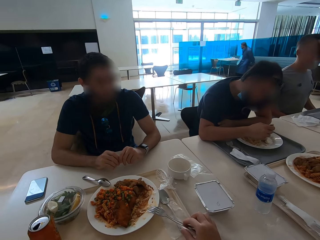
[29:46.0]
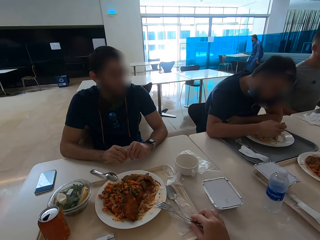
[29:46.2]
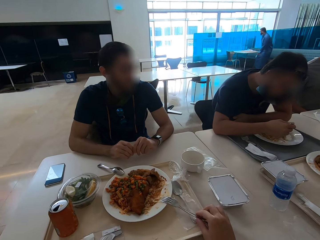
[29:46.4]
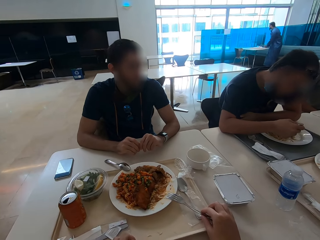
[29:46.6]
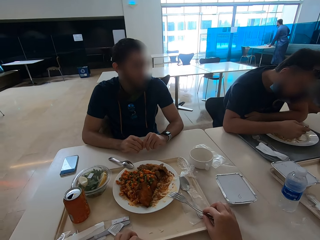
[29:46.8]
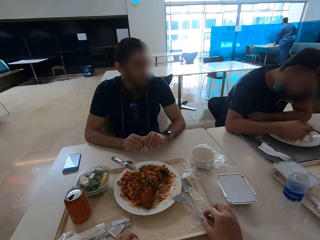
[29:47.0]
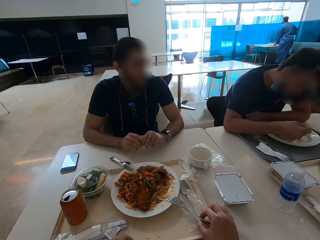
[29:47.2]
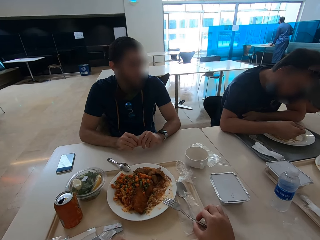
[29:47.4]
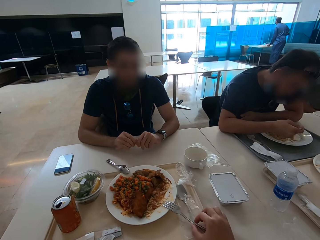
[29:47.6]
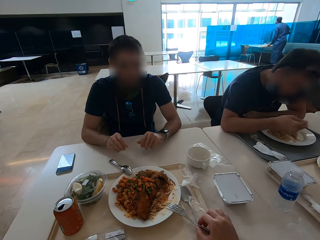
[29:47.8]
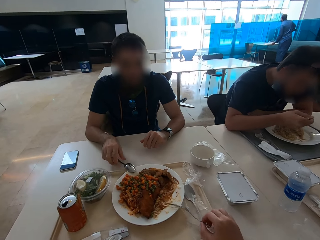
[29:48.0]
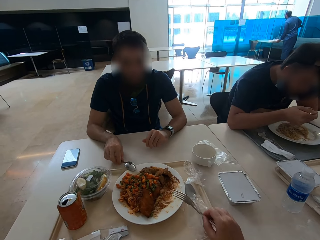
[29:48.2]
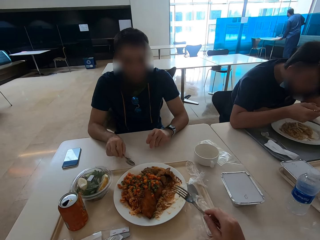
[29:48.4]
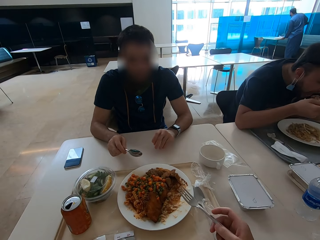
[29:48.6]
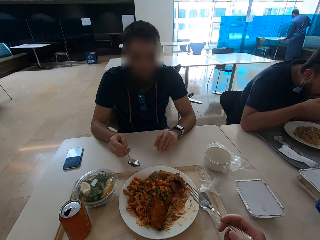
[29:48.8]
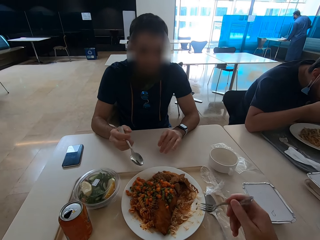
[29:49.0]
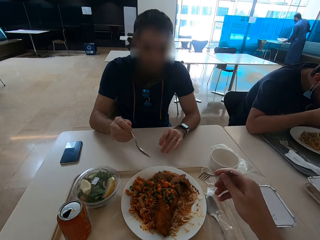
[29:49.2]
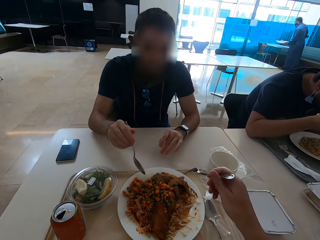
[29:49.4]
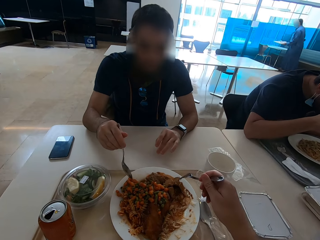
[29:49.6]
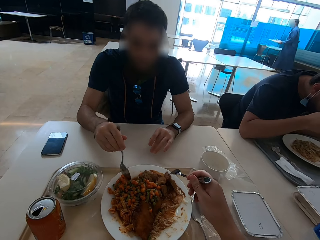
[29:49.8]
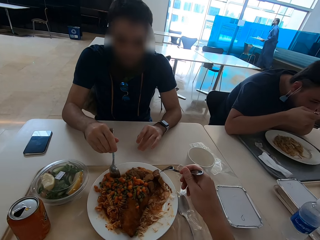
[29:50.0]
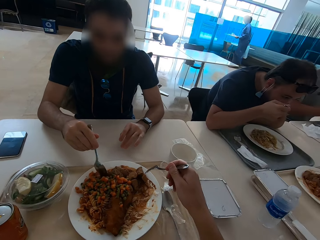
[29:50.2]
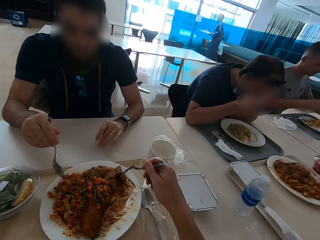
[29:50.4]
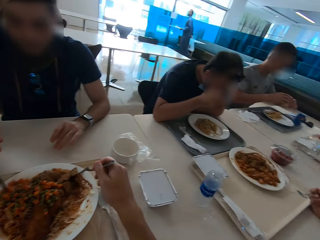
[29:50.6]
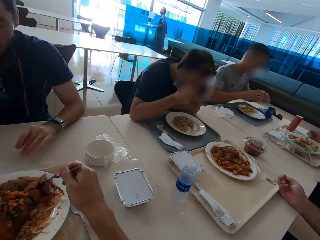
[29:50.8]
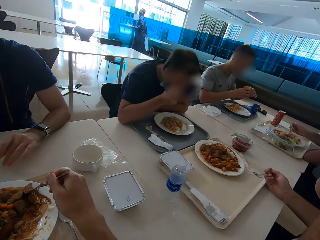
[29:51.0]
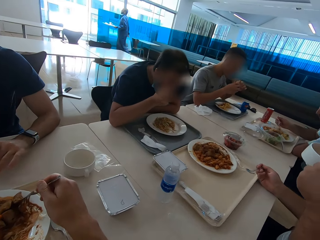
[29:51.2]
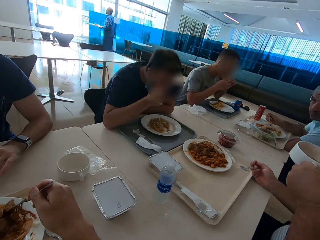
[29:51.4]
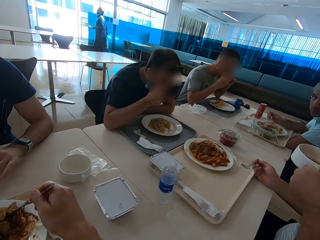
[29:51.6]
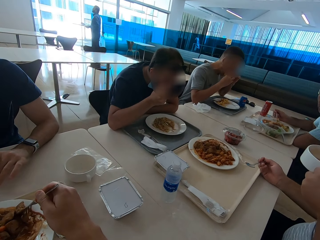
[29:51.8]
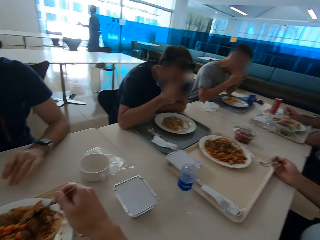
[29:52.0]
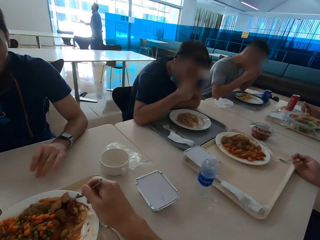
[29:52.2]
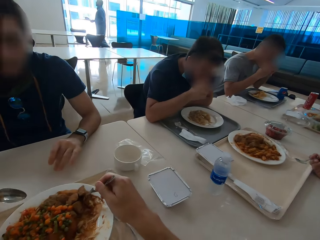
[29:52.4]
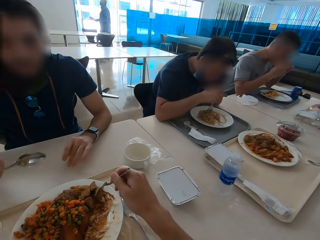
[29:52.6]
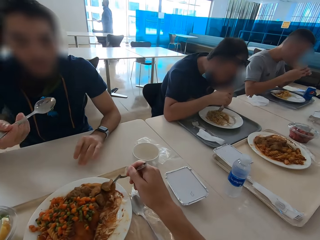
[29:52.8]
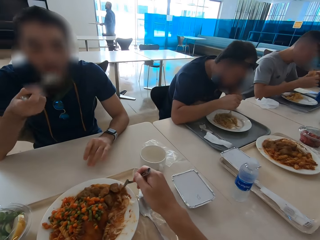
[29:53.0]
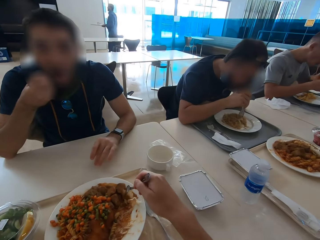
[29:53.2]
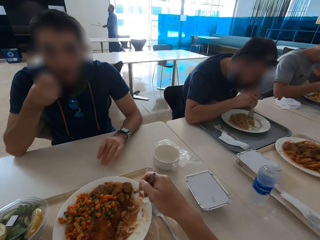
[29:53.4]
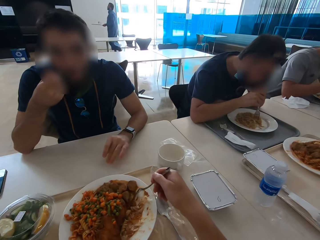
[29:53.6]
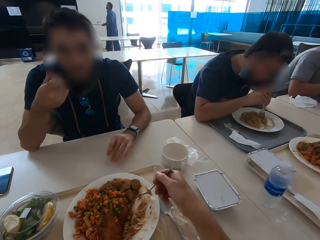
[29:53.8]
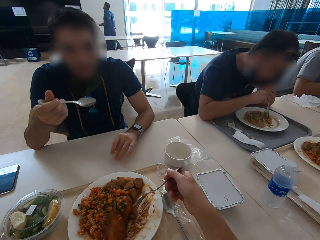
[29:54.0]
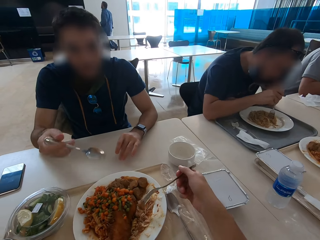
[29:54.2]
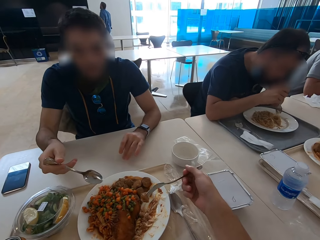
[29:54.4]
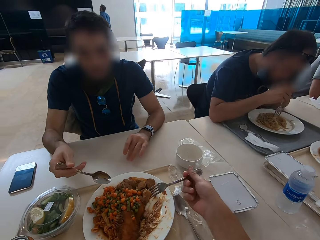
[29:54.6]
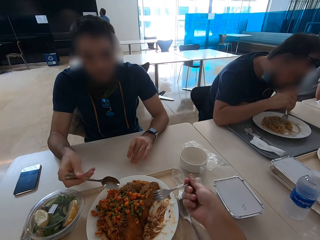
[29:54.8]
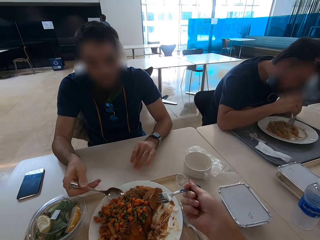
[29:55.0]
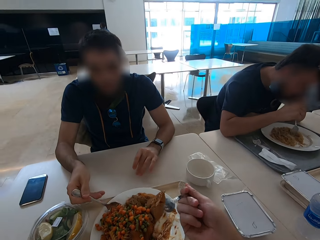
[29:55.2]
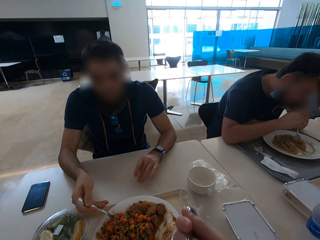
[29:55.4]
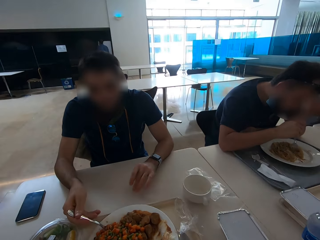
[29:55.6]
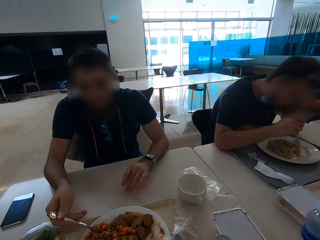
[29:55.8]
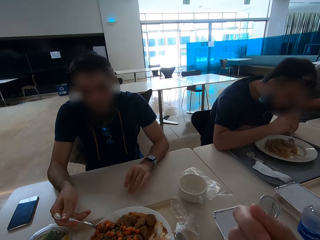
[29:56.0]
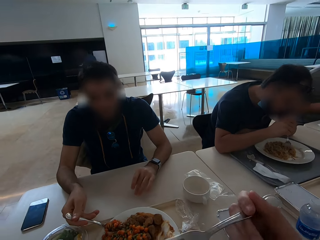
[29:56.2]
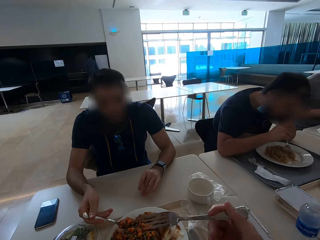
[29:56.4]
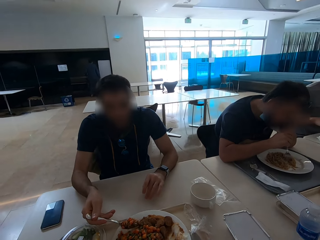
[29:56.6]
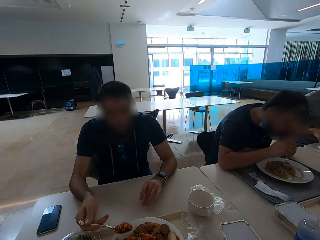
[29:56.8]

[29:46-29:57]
The camera wearer picks up the fork. A man picks up the spoon. The man eats. The camera wearer eats. They look around. They eat.

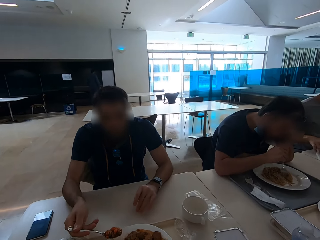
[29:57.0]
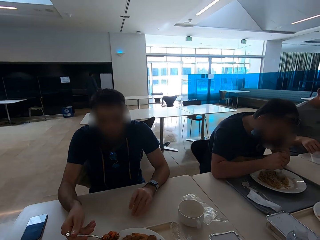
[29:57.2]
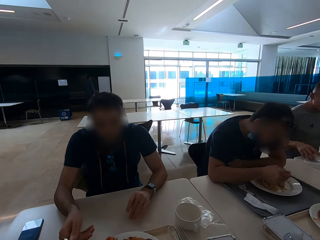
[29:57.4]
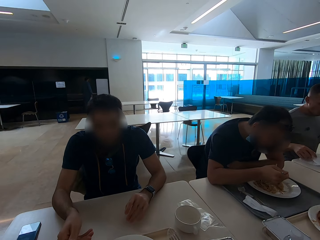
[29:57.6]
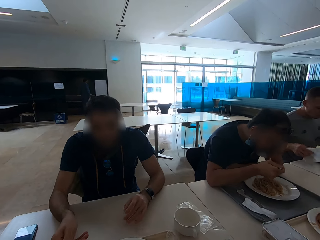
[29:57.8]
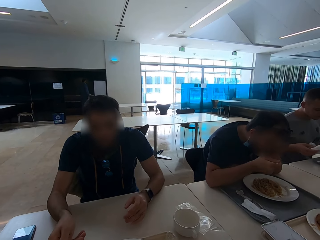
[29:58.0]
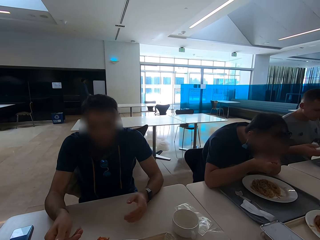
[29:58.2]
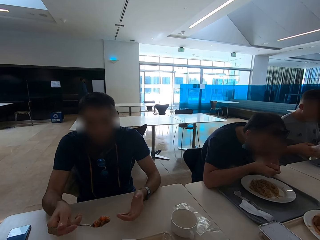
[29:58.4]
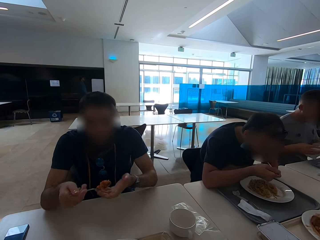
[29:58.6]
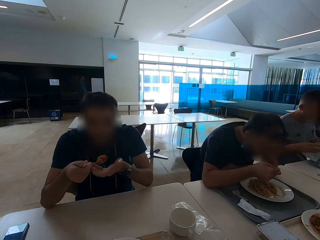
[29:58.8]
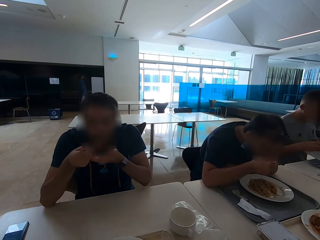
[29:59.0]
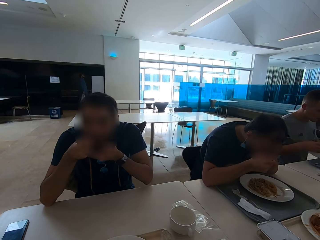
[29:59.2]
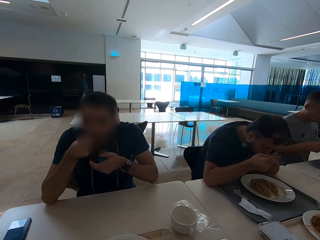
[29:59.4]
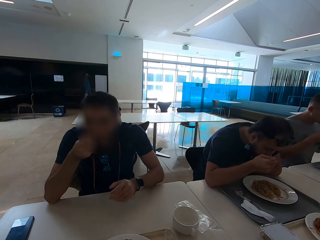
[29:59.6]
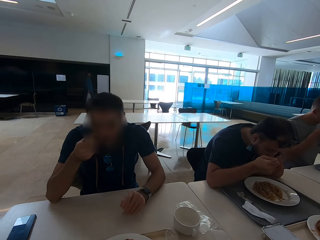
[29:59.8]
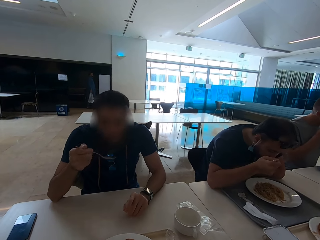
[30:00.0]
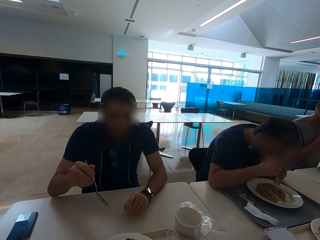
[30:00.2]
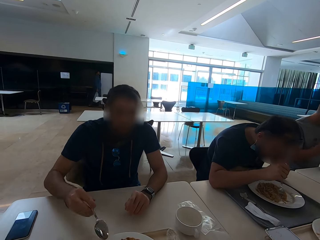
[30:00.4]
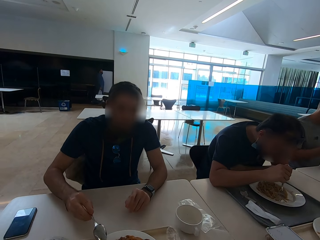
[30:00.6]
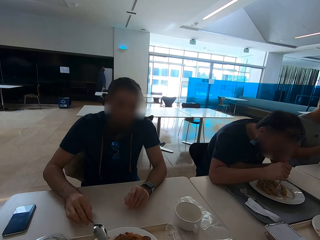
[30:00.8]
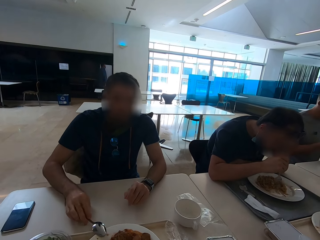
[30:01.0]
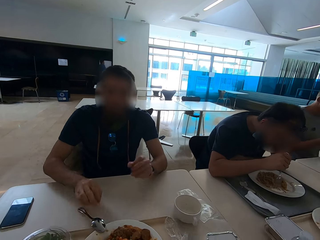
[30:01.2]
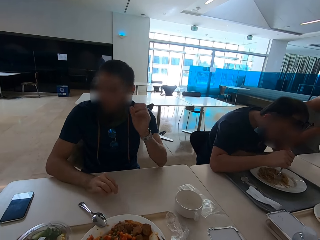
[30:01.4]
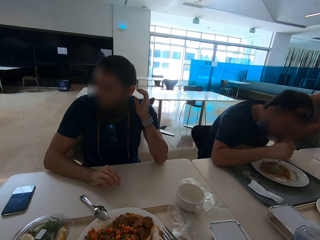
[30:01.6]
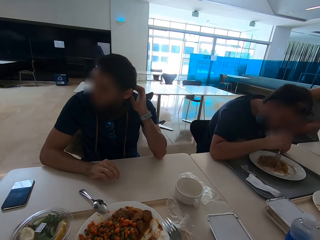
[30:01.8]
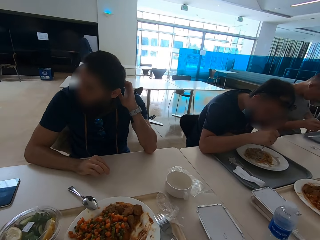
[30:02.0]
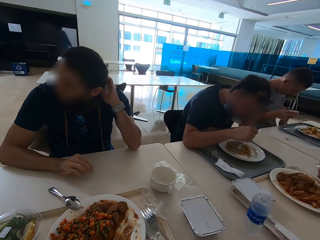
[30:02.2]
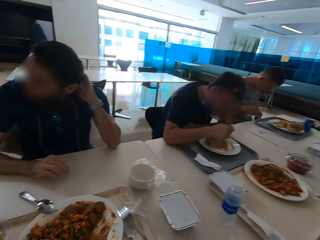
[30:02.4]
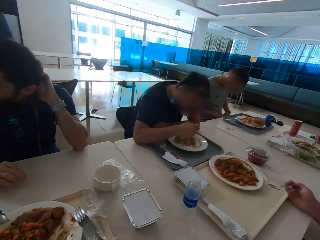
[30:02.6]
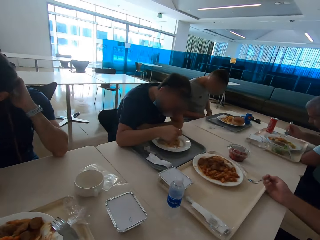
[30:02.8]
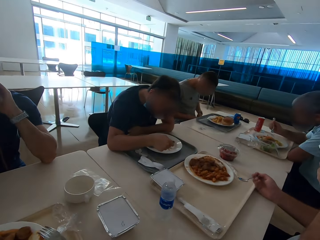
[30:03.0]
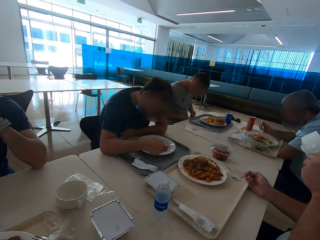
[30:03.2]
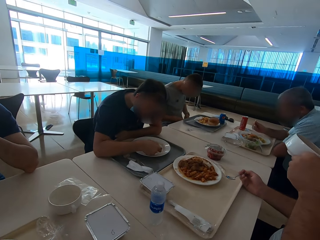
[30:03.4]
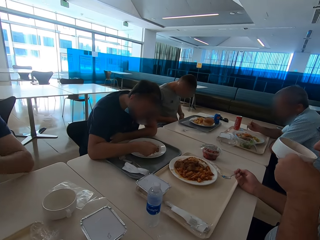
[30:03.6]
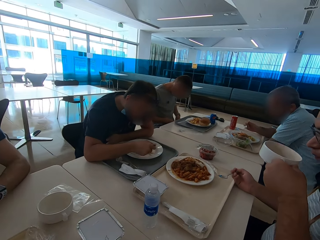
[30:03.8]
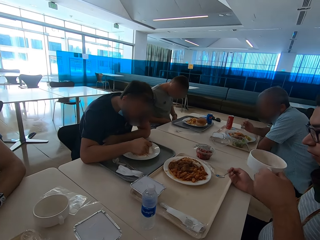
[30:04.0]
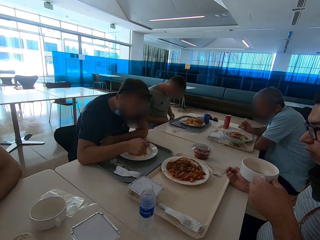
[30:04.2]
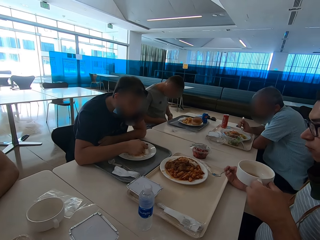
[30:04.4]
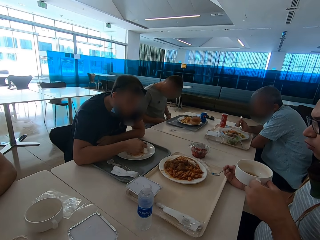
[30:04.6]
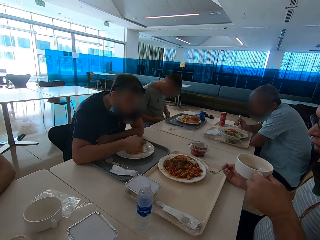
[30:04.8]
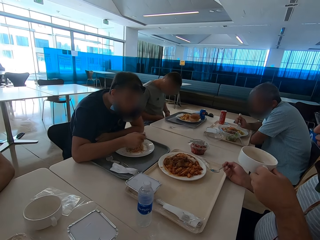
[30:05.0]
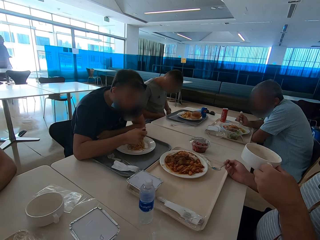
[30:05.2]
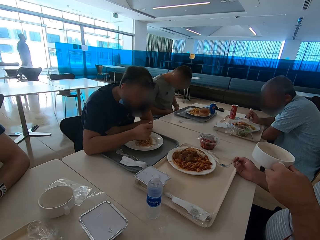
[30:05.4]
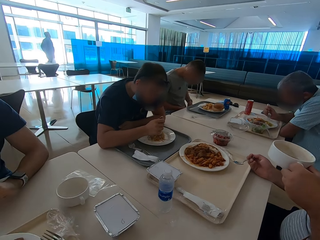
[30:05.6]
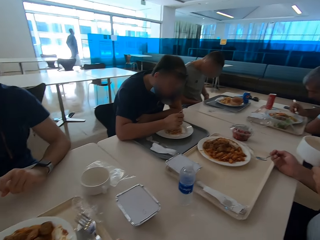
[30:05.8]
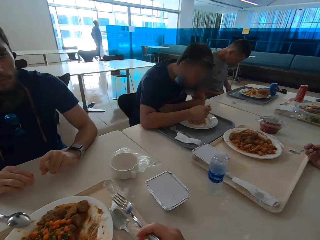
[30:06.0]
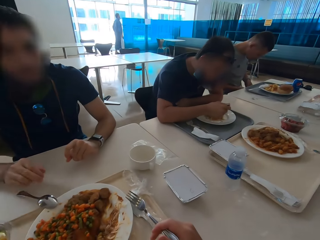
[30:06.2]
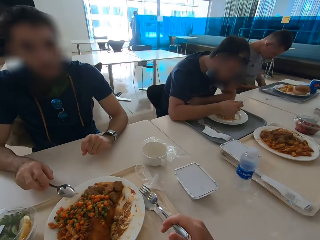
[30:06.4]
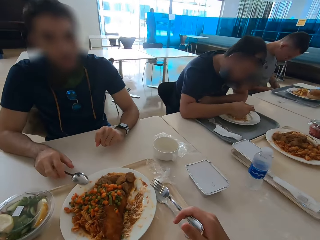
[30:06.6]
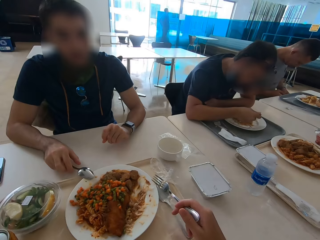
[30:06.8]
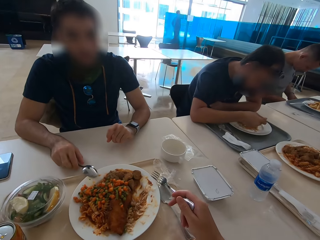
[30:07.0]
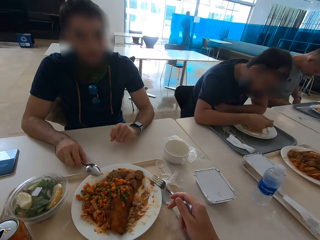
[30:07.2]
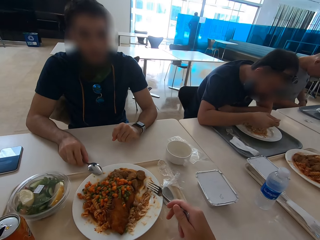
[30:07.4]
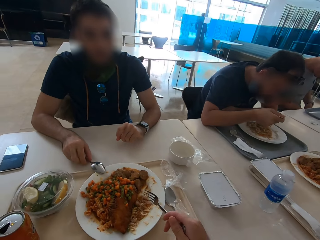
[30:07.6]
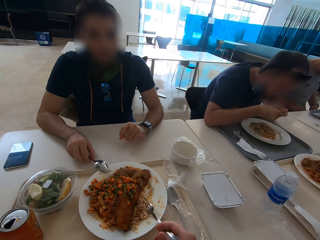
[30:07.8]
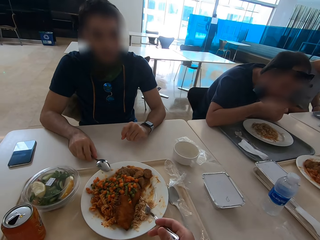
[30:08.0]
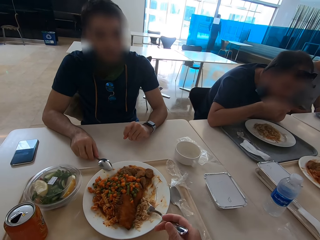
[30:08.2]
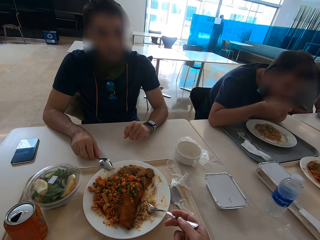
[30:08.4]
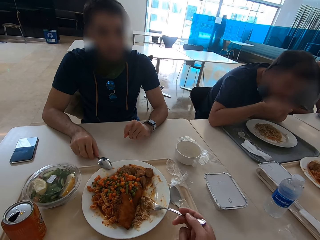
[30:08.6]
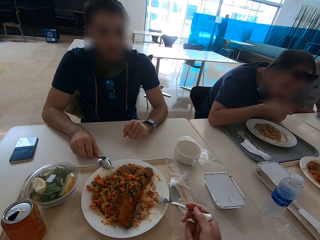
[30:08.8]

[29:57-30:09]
A man picks up a serviette. A person eats. Another man puts the spoon on the plate and scratches his head. Another man drinks soup from a soup bowl. The camera wearer looks around. Another man eats.
